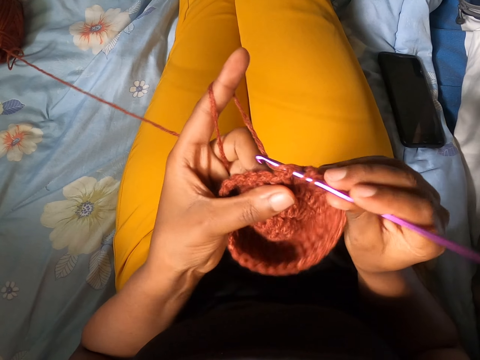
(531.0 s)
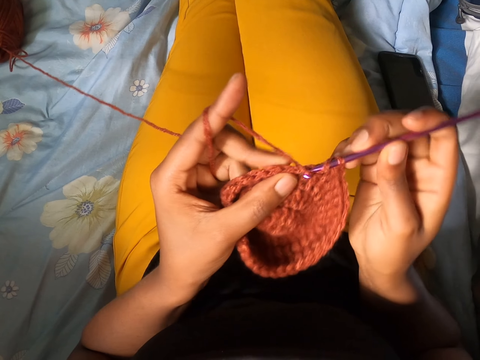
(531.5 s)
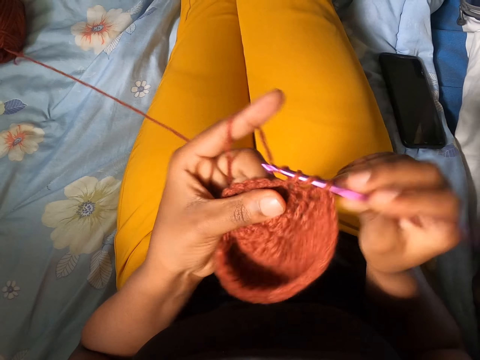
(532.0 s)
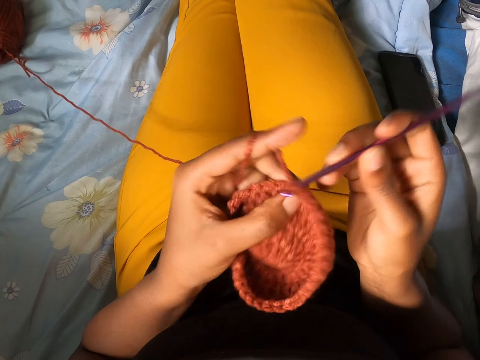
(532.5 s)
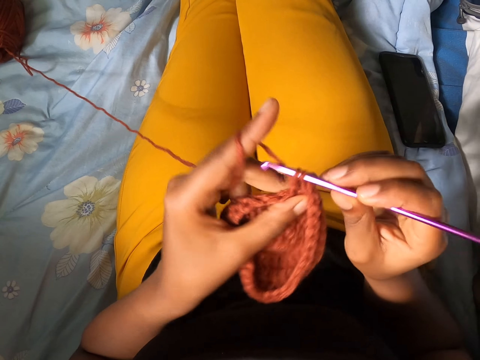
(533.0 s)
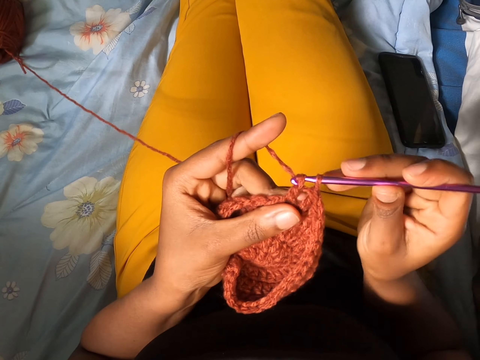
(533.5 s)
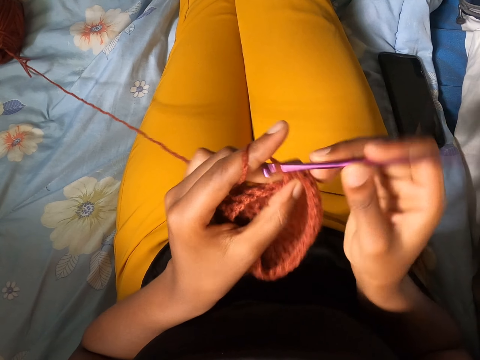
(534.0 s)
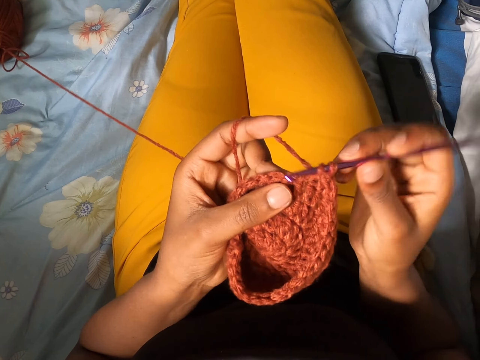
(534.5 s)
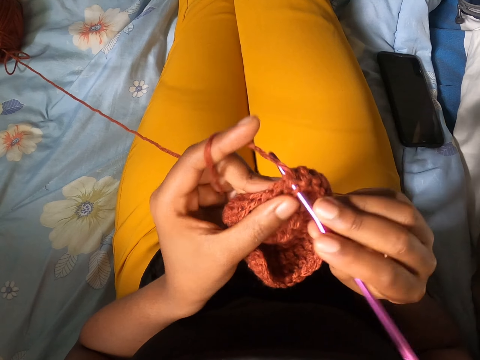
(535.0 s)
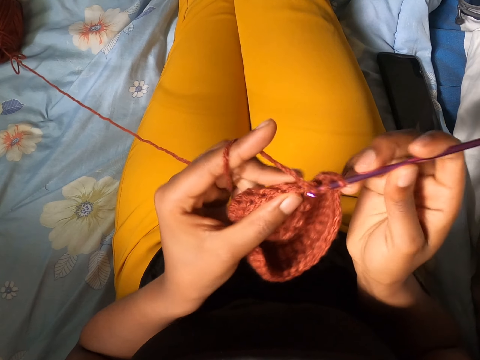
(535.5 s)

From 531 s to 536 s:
The camera wearer presses on the crochet.

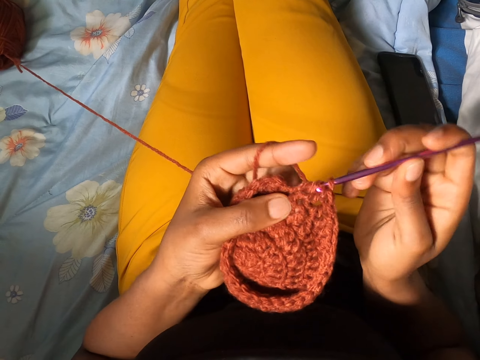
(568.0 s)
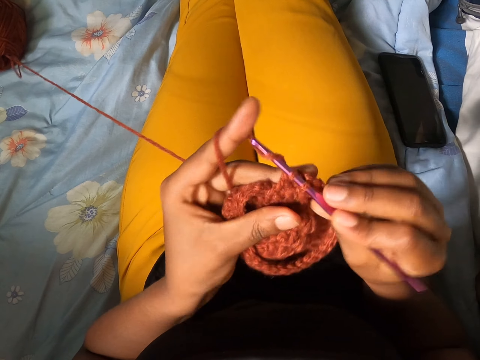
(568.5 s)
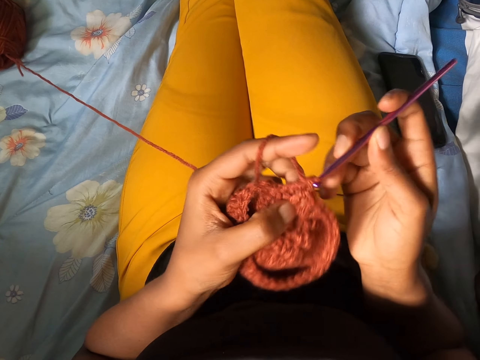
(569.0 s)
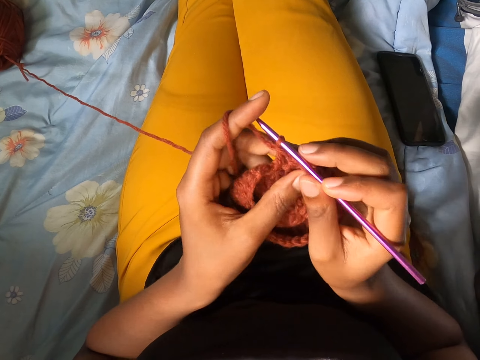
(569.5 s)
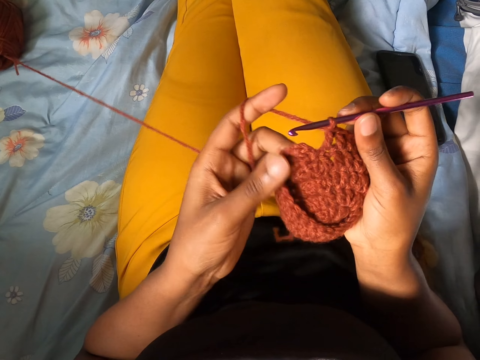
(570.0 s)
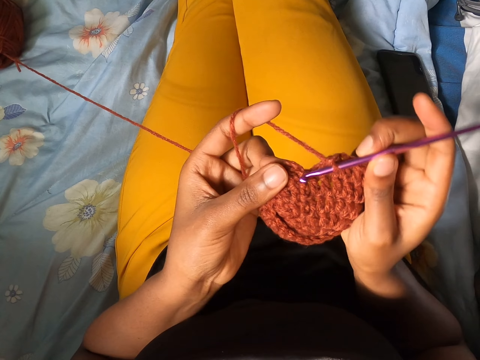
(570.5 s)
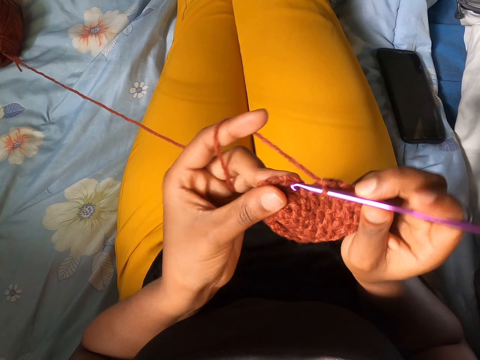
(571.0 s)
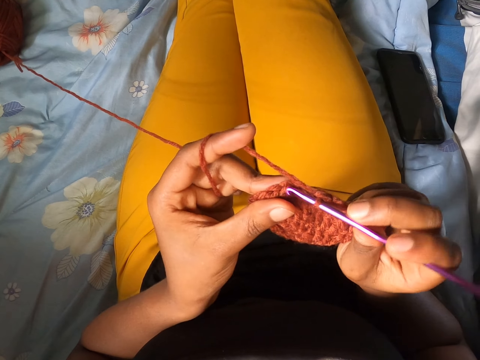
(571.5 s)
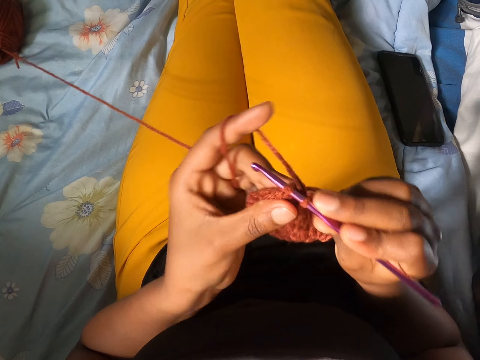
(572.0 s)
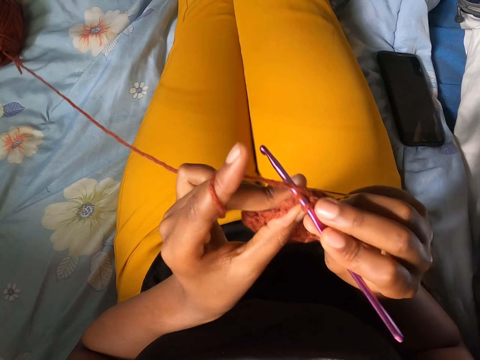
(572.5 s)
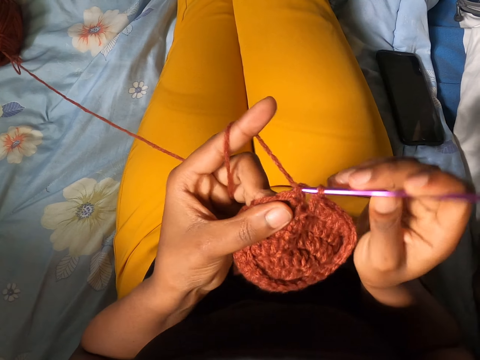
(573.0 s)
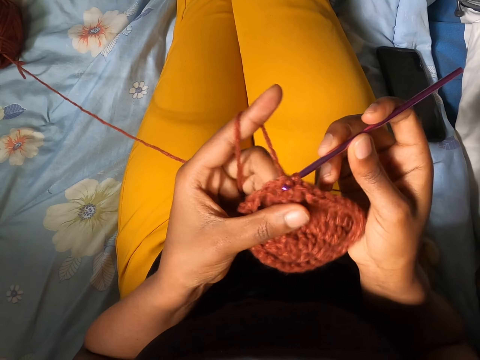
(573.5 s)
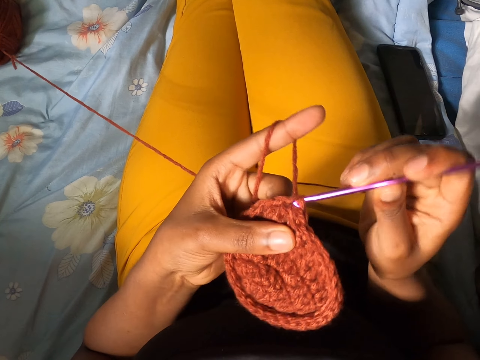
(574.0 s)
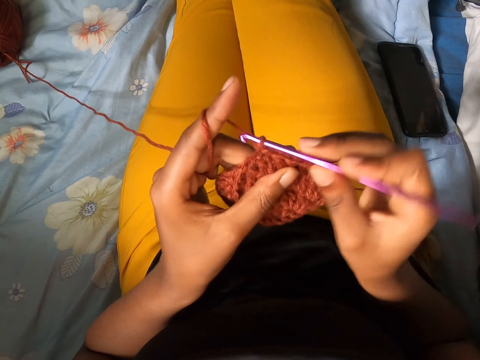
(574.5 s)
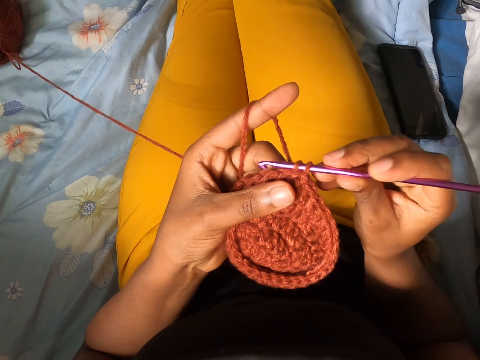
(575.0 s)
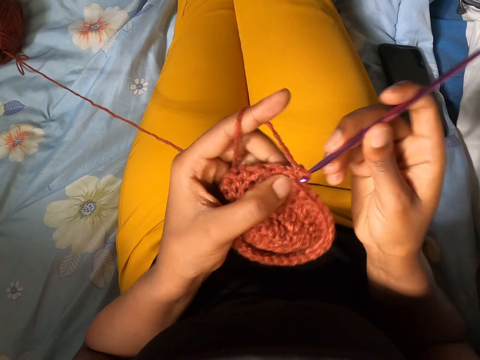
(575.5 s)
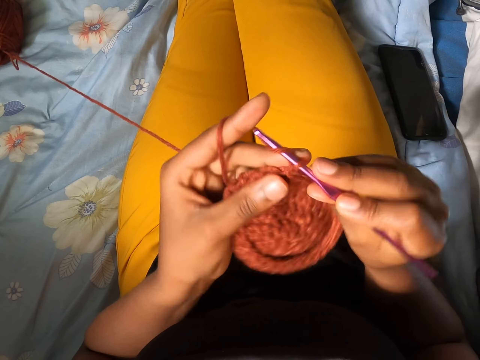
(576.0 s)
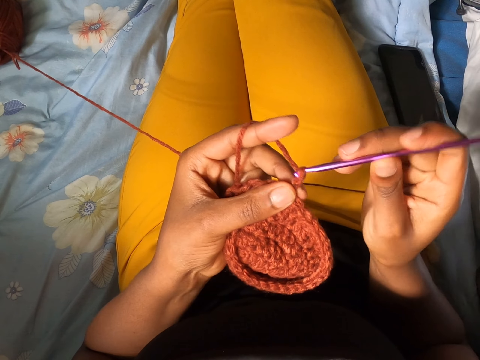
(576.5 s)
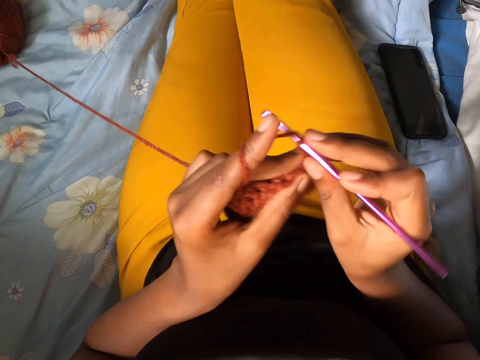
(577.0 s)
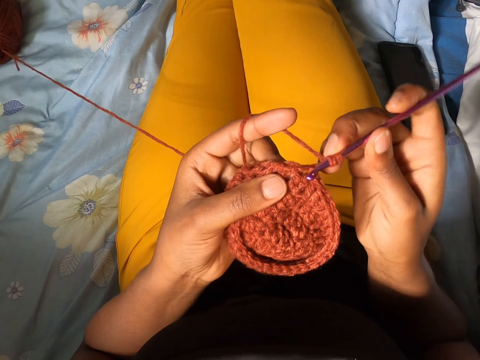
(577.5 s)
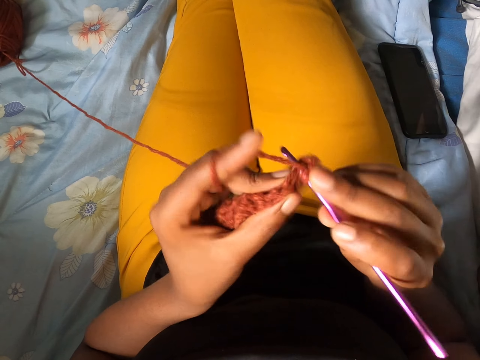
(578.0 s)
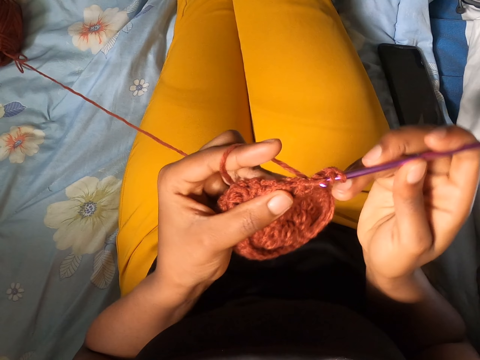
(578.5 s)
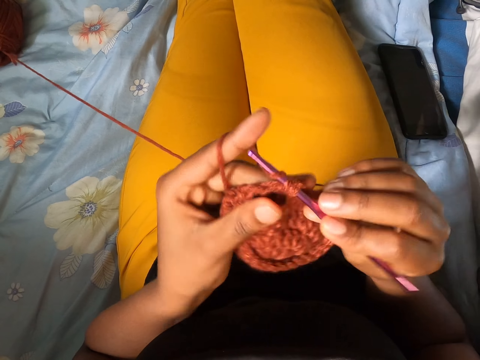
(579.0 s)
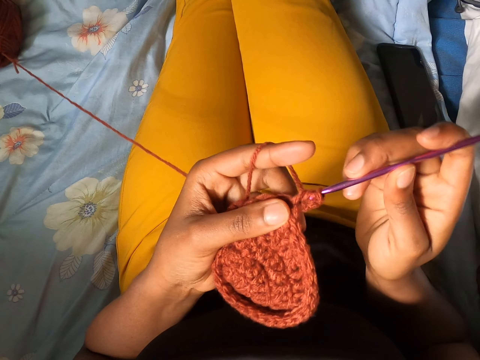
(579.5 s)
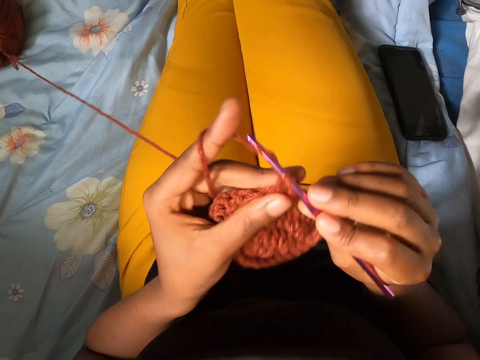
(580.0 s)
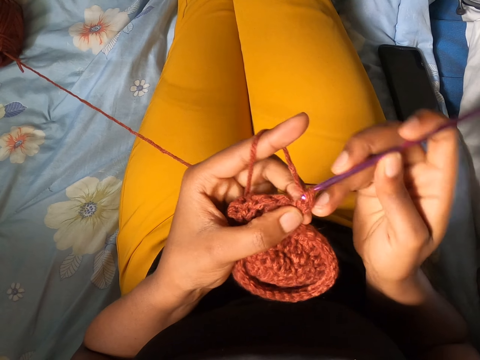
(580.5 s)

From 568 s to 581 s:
The camera wearer spreads the woven stitch. They knit with a crochet.

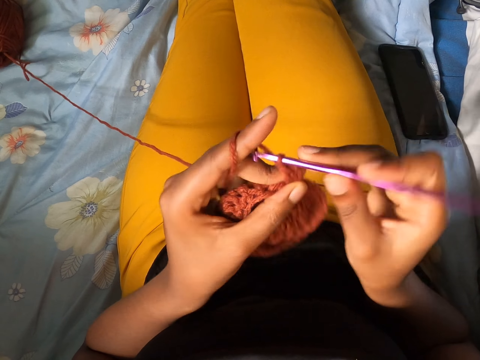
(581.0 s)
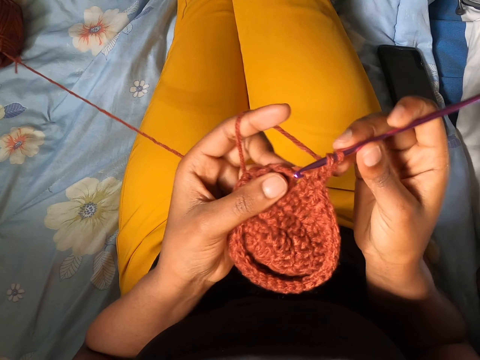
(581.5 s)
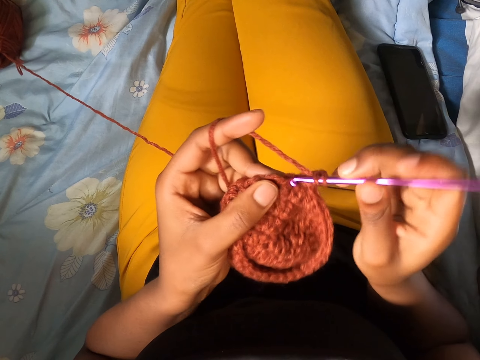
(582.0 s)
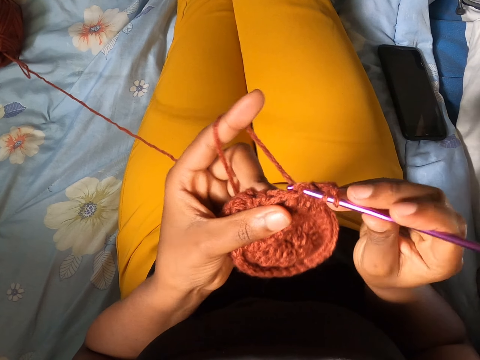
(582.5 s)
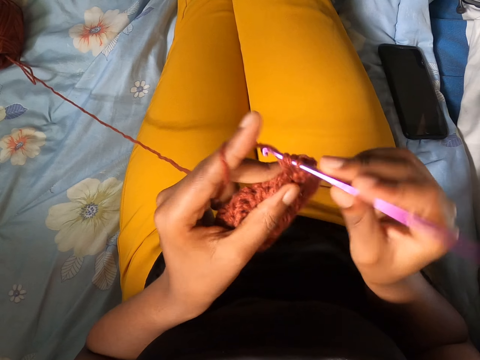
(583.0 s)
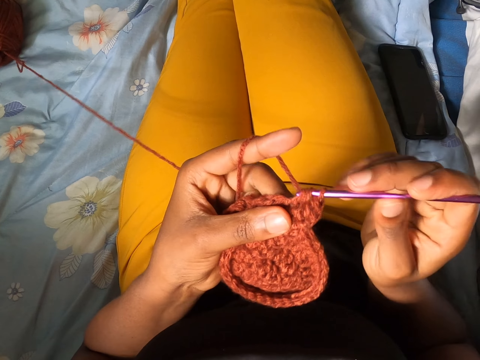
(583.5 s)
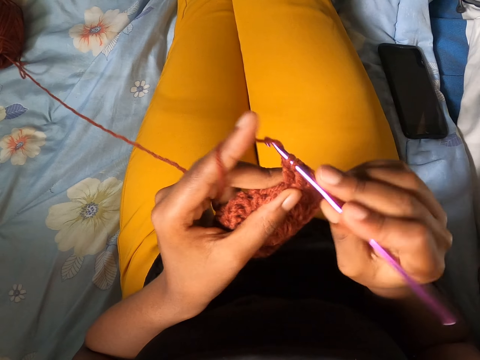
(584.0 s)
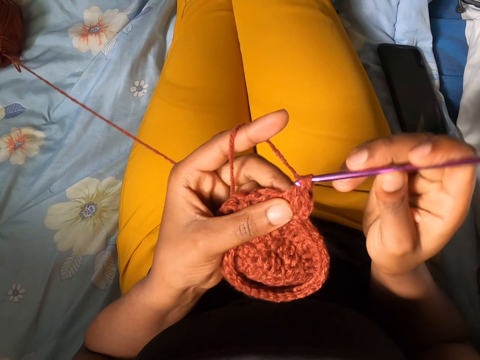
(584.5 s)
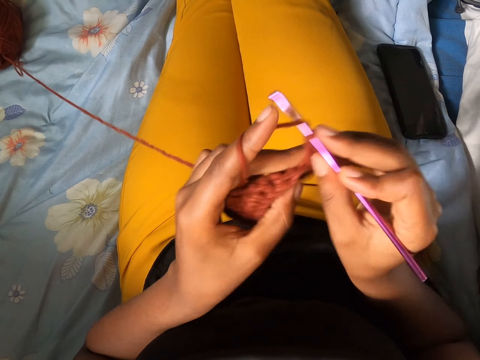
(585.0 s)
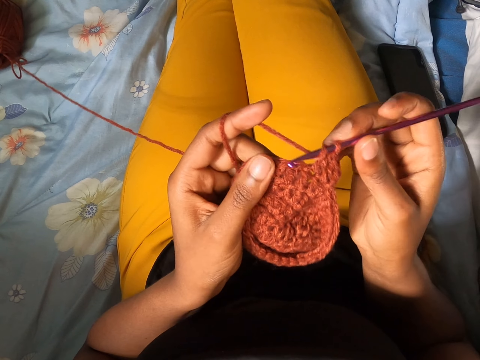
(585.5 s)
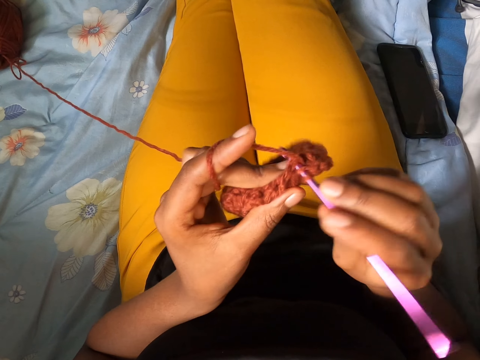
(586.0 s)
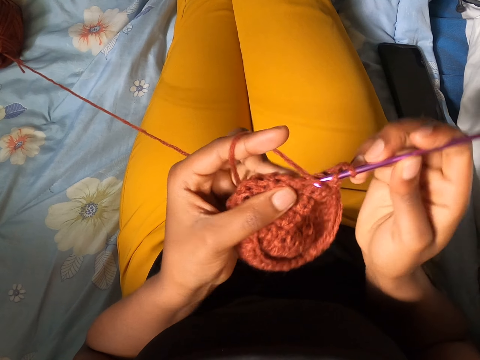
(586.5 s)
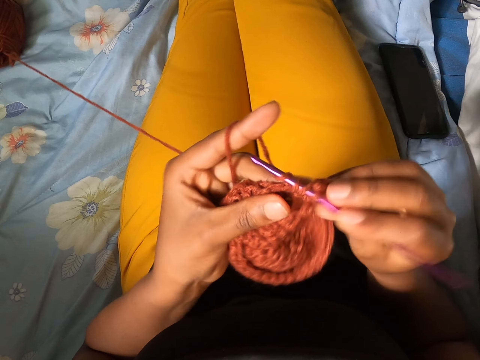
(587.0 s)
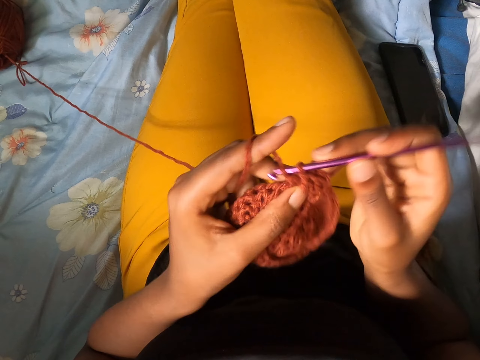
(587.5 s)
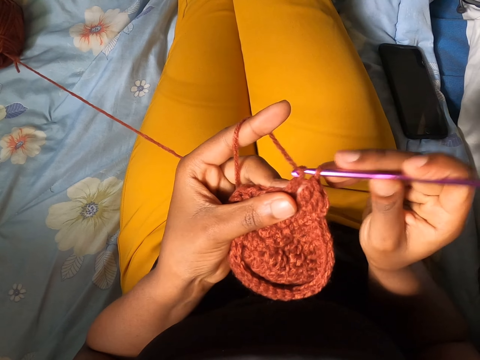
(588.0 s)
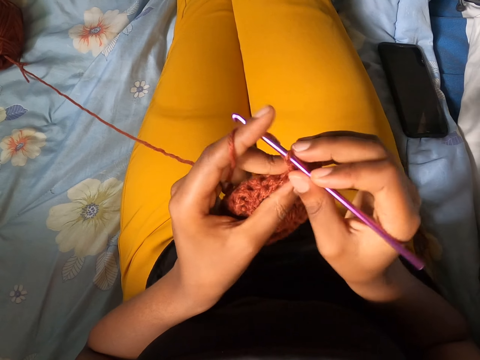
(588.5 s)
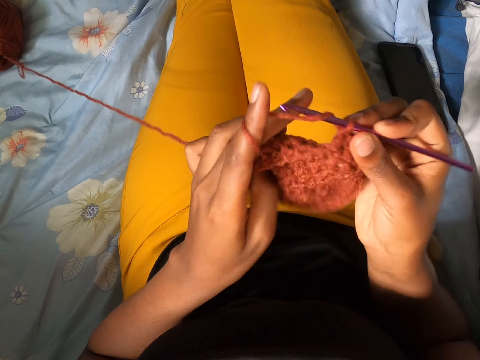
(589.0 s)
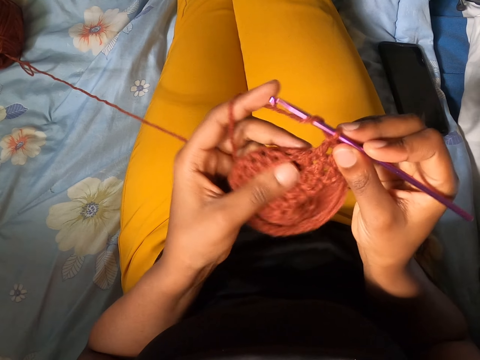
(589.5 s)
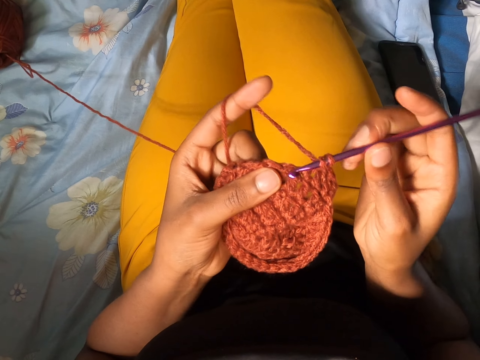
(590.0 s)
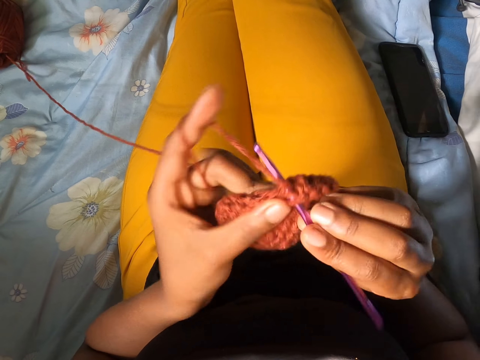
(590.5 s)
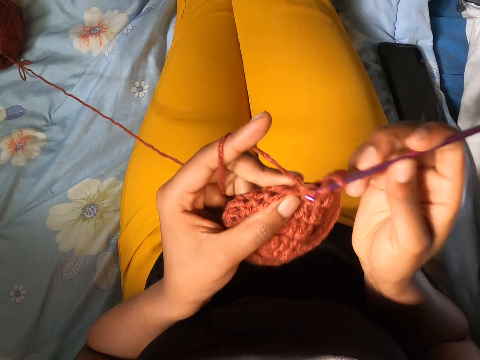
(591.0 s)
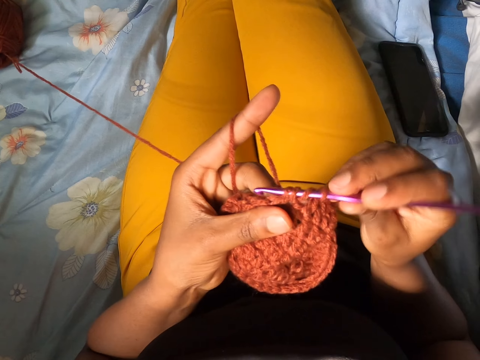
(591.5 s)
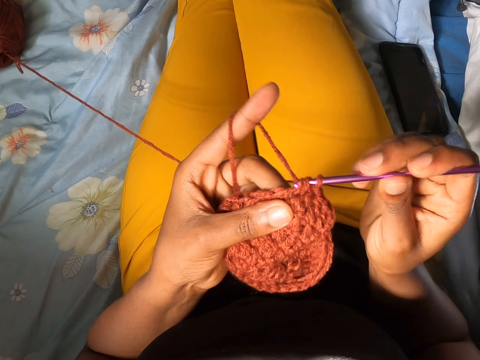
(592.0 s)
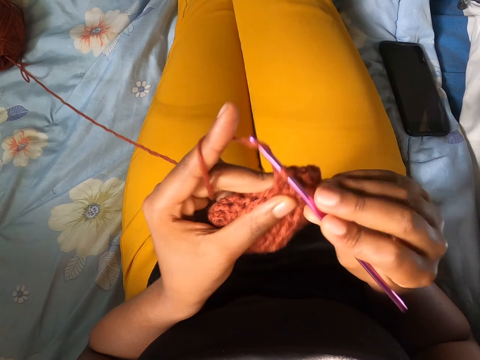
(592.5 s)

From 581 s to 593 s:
The camera wearer spreads the woven stitch. They knit with a crochet.
